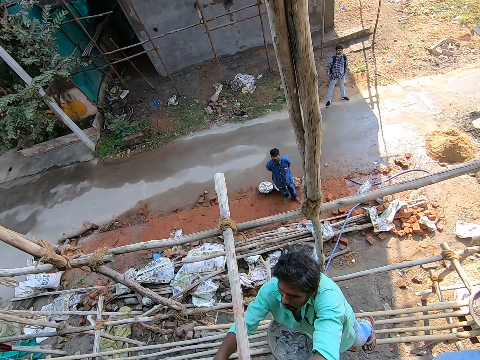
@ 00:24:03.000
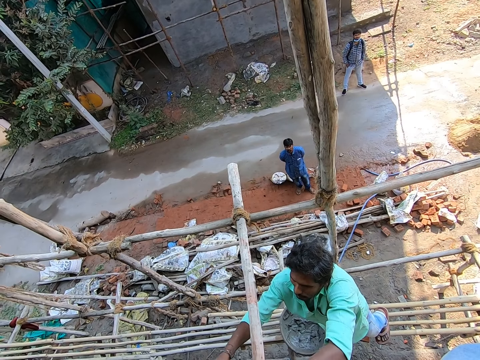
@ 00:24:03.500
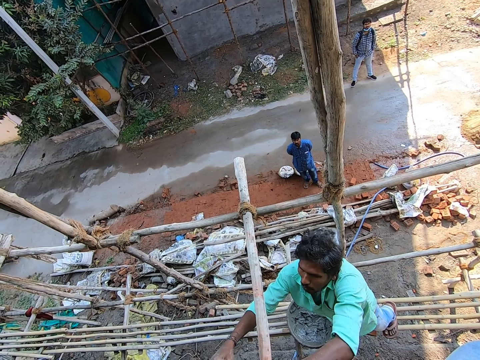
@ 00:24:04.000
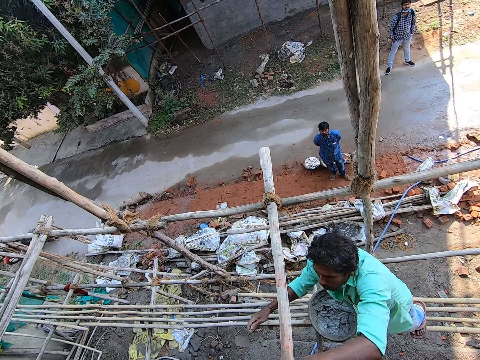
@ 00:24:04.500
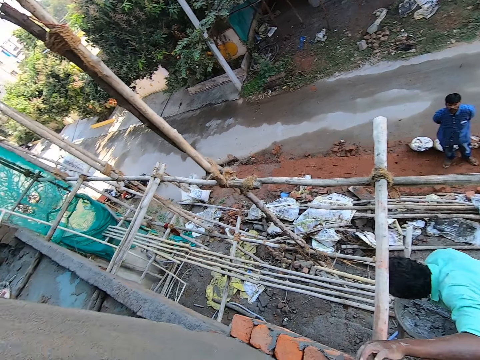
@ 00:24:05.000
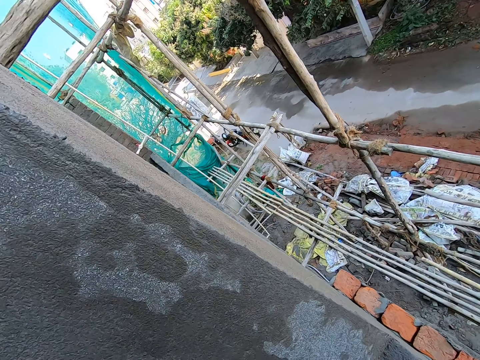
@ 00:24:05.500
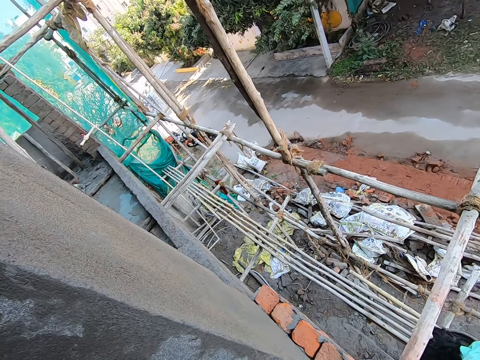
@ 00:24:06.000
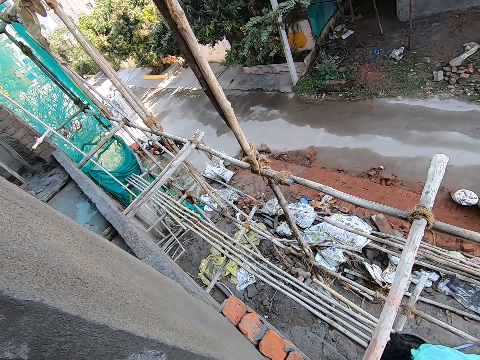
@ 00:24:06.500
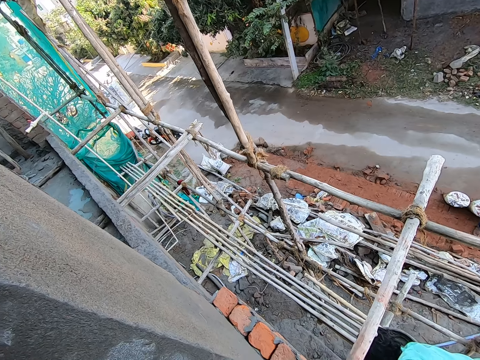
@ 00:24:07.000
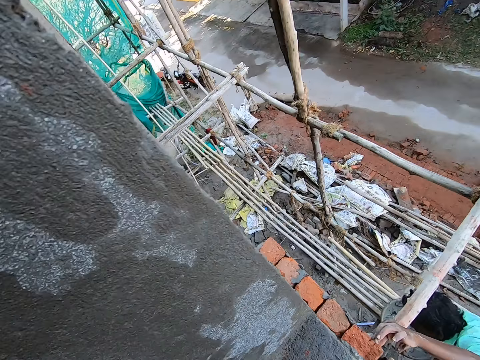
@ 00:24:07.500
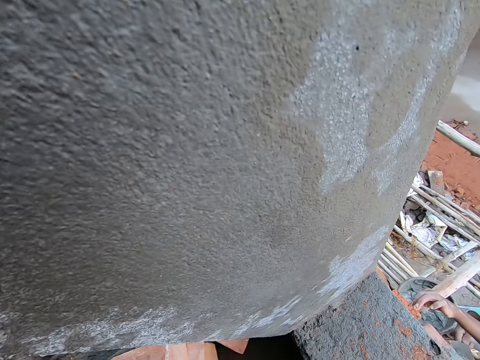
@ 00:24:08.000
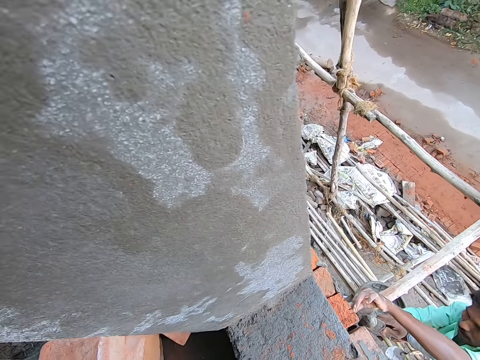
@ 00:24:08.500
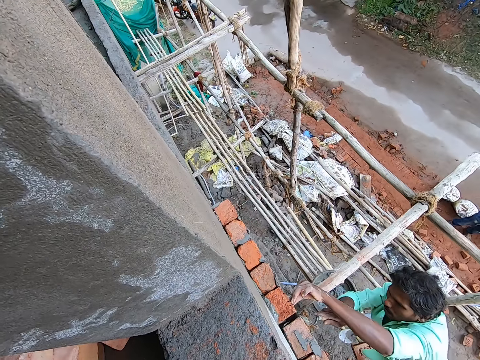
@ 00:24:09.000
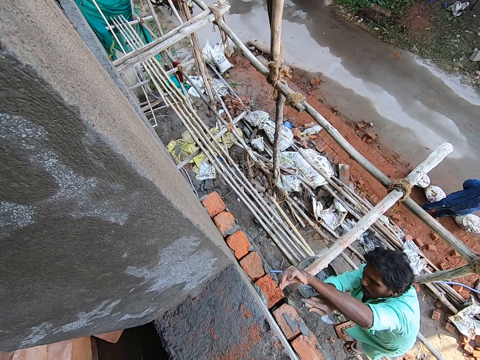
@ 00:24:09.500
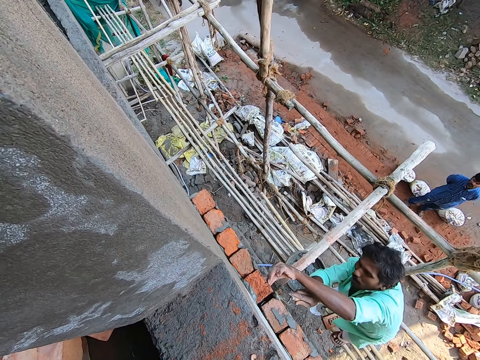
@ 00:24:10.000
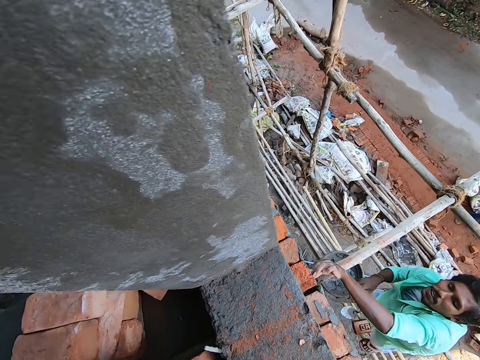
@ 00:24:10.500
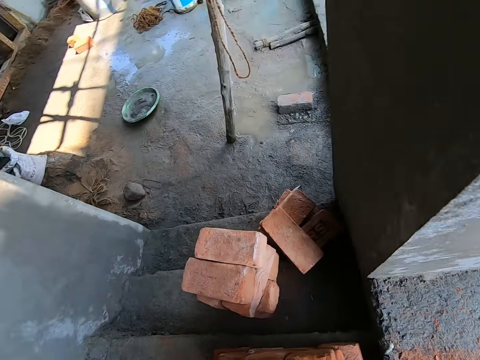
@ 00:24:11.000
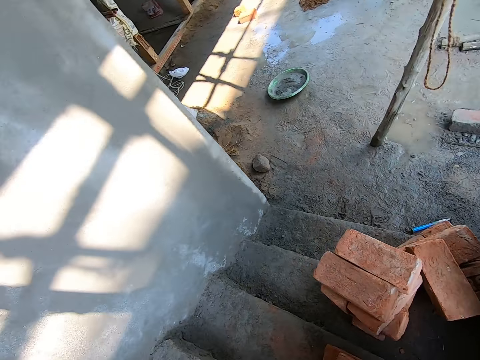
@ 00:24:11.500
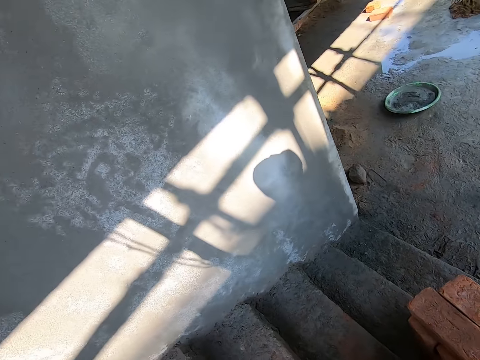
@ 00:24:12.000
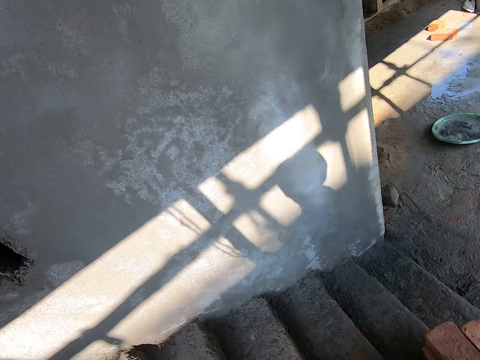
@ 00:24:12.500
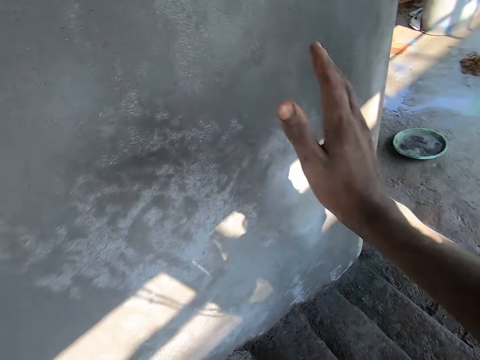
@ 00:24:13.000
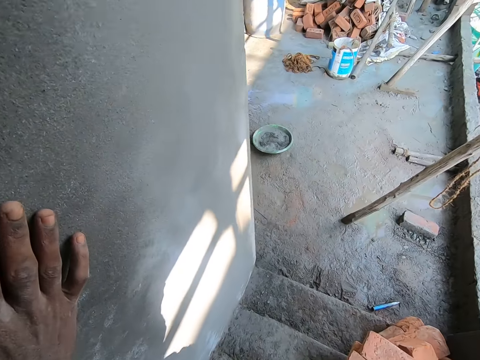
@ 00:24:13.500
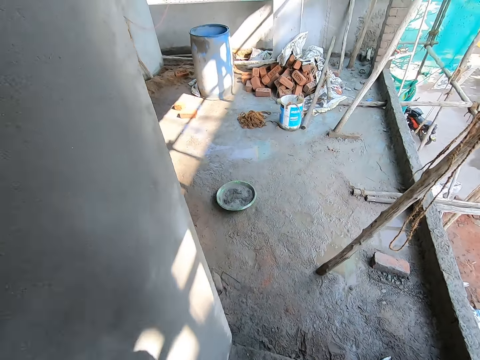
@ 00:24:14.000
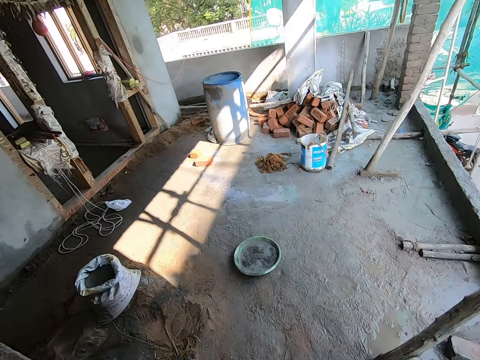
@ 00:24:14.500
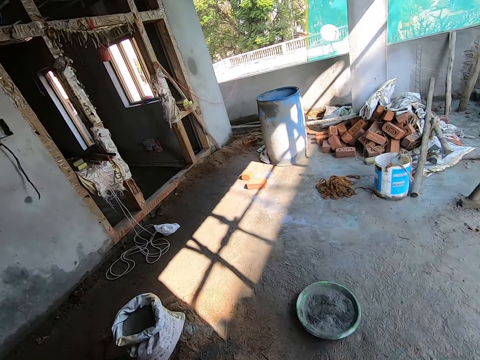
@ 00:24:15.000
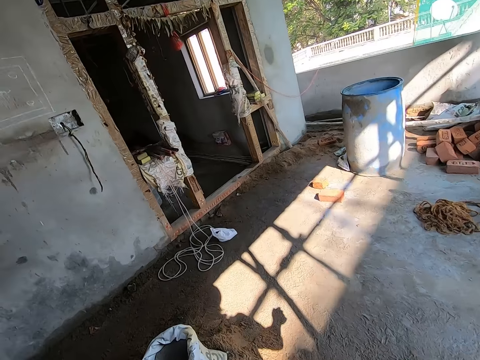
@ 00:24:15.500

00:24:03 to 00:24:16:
A man fixes the brick on the building. The man converses with the camera wearer. The camera wearer looks around the construction site. The man adds cement in the bricks. The camera wearer converses with the man. They look around the construction site, hold the wall, and walk down the stairs.

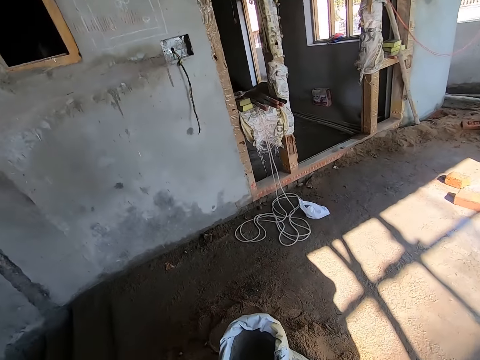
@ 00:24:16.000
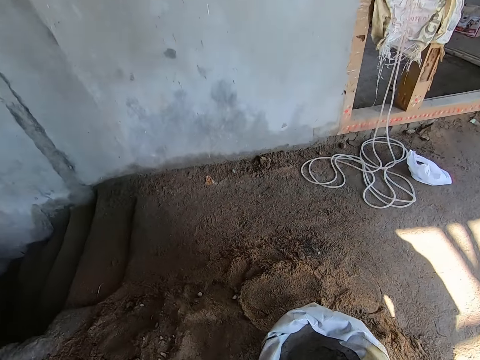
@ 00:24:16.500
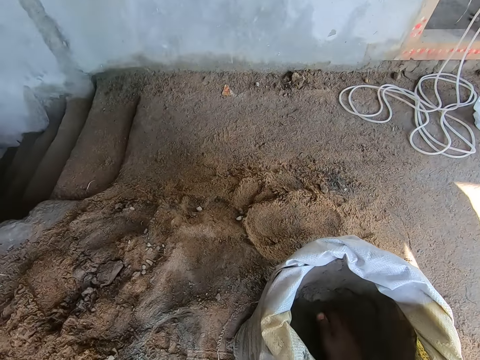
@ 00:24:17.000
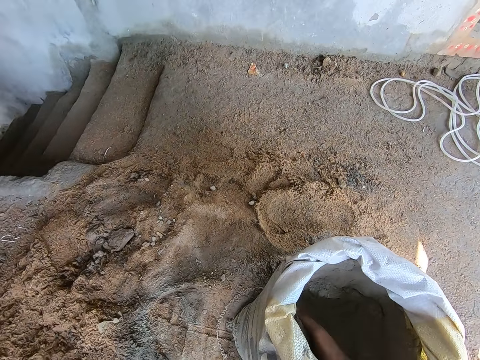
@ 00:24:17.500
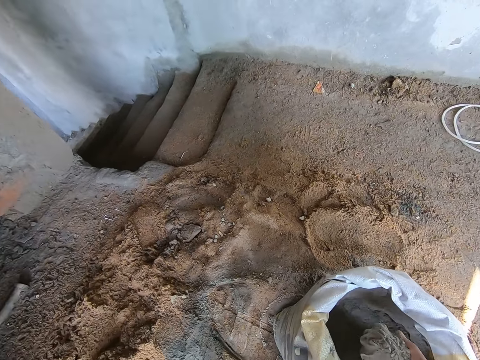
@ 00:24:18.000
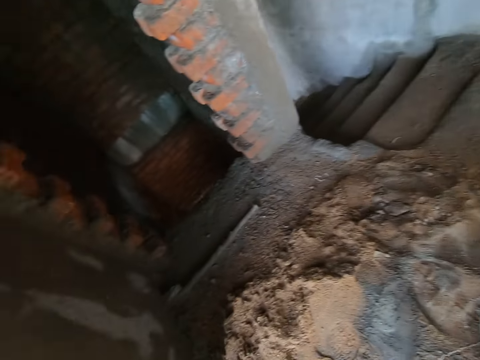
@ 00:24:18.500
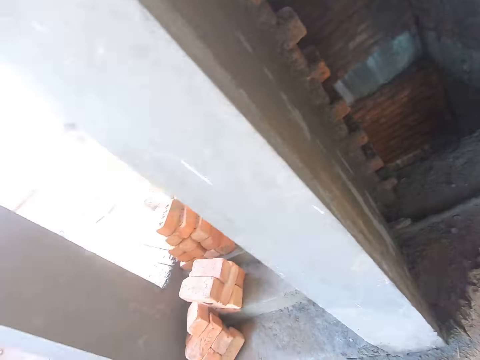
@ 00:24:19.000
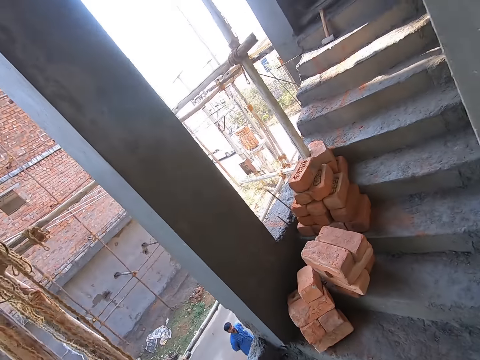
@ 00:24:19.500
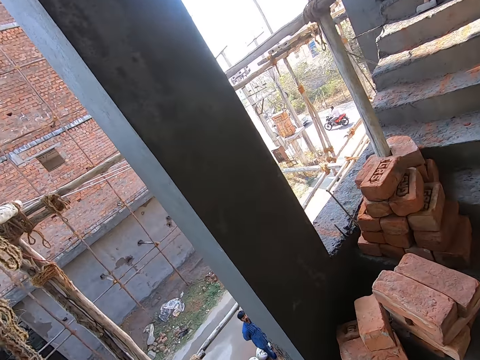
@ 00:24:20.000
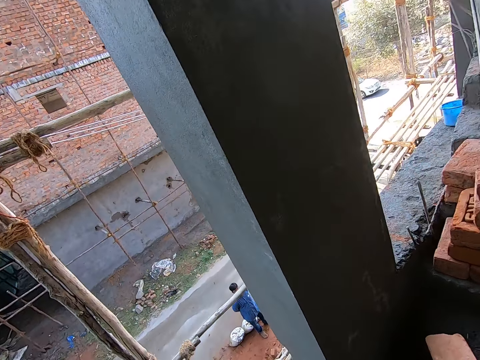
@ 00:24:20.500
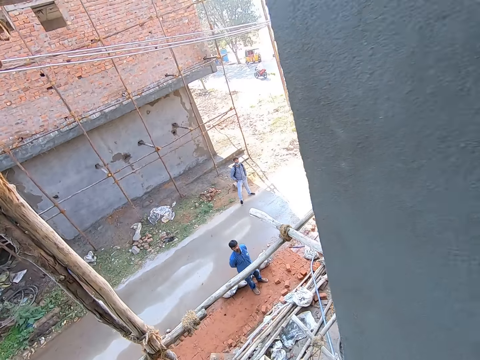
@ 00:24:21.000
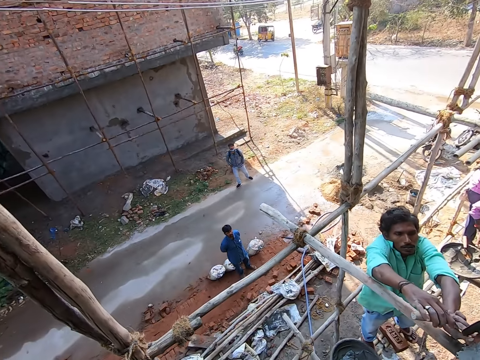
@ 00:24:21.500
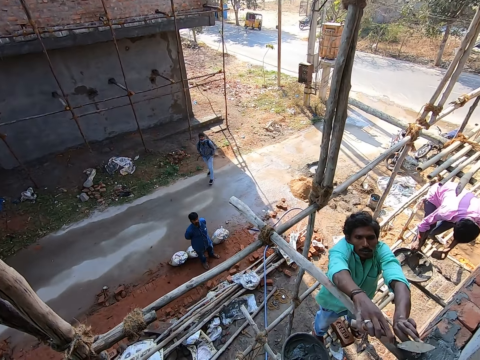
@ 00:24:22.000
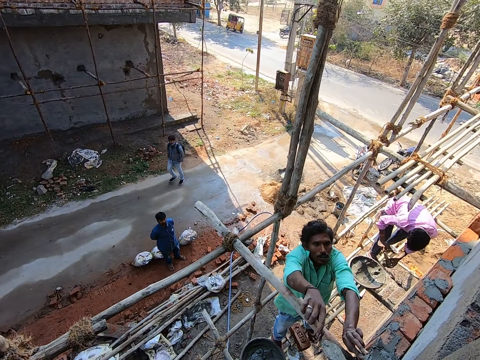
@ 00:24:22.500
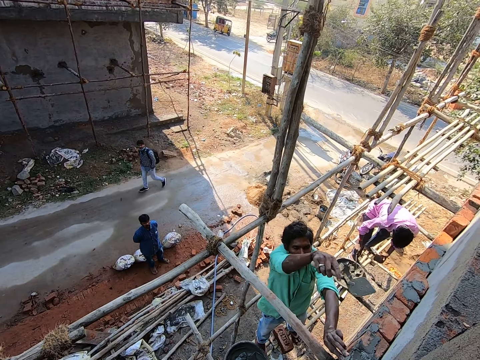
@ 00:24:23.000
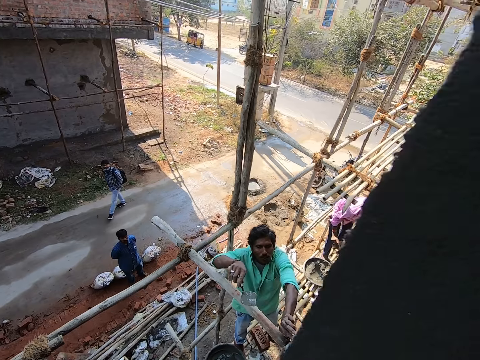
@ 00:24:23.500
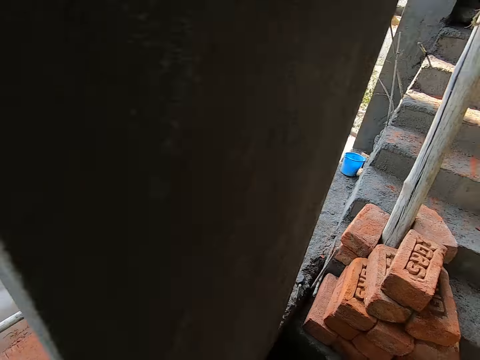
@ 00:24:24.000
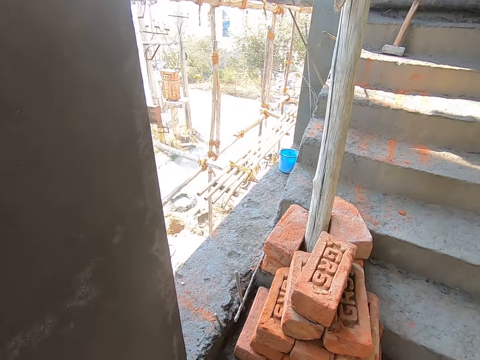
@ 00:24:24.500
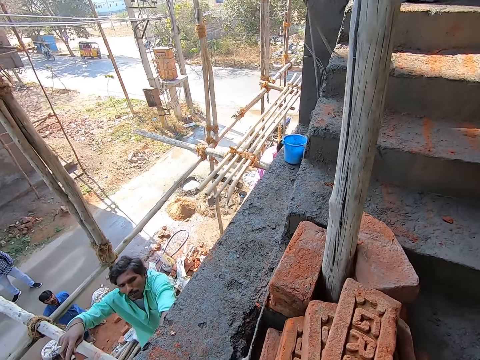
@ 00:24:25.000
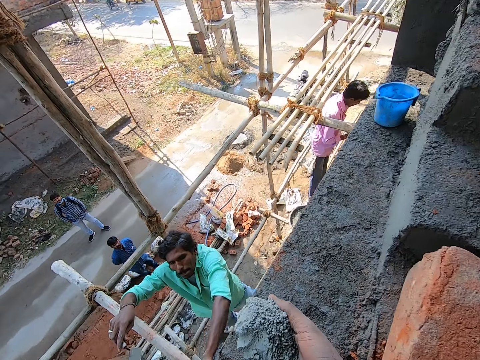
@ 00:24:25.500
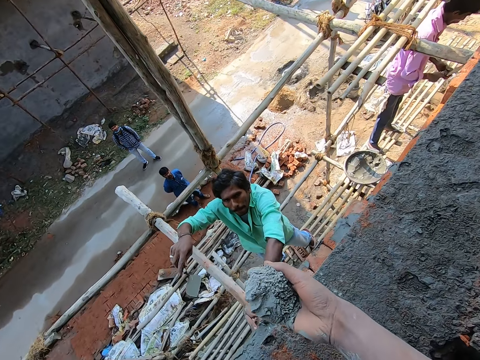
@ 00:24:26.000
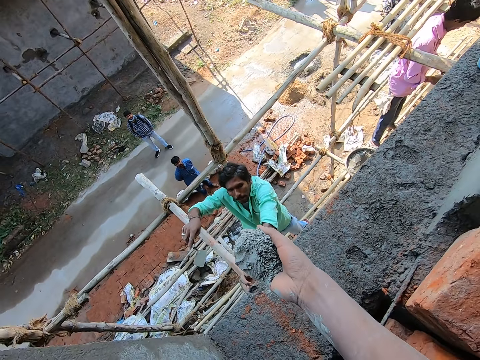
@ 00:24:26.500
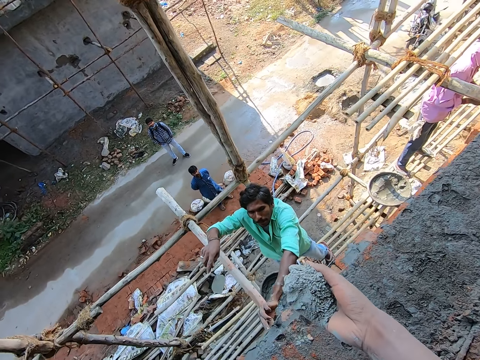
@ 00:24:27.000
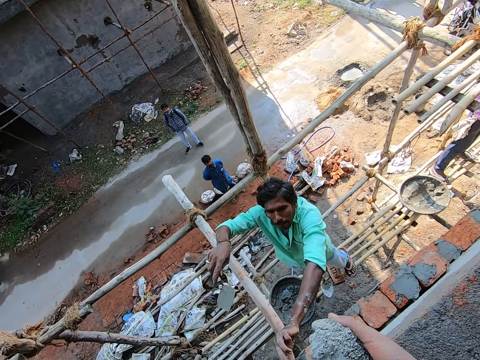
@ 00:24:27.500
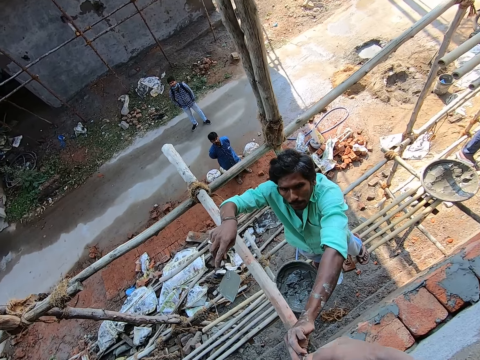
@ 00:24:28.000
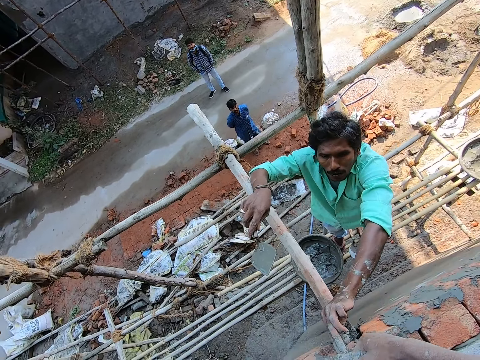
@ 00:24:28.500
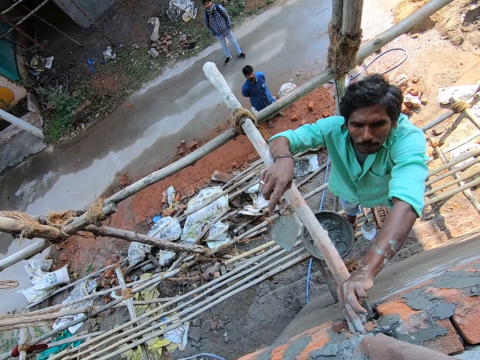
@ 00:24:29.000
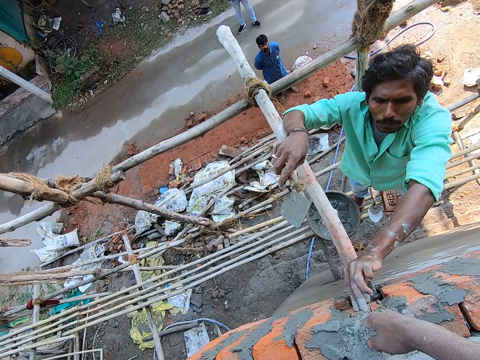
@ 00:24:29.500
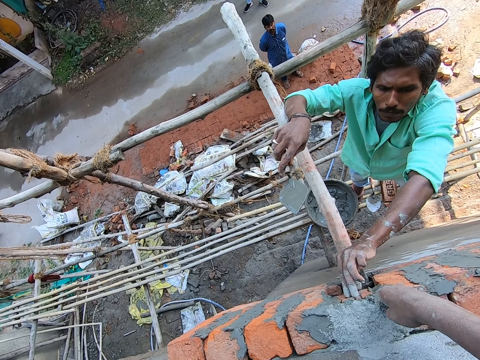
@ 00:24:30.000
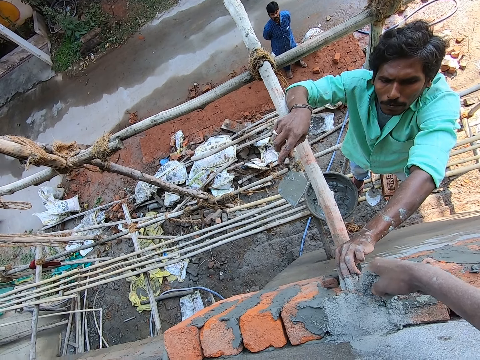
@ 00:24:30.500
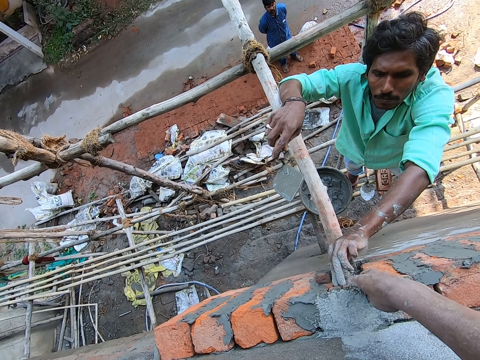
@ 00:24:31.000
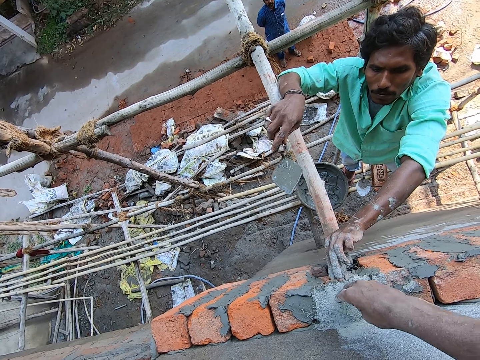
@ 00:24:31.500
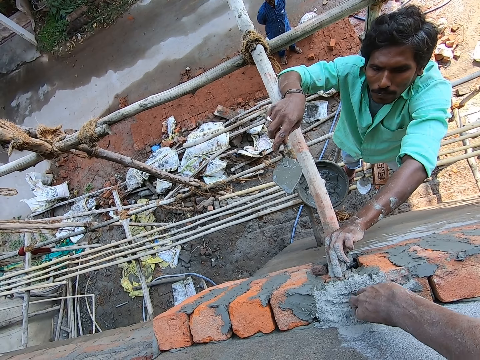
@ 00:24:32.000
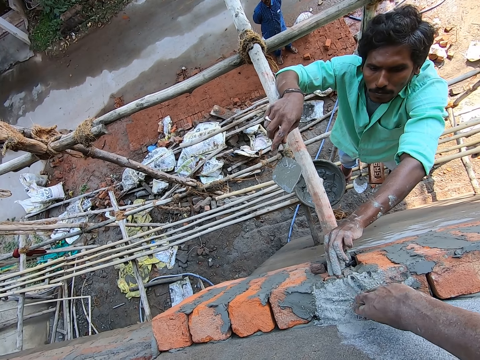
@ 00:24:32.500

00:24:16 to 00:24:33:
The camera wearer packs cement with his right hand. He walks around the construction site. He converses with a man. The man aligns the cement on the bricks. The camera wearer converses with the man, walks around the construction site, and converses with the man. He looks around the construction site, and pours the cement on the brick with his right hand. The man holds the brick. The camera wearer pours the cement on the bricks.
